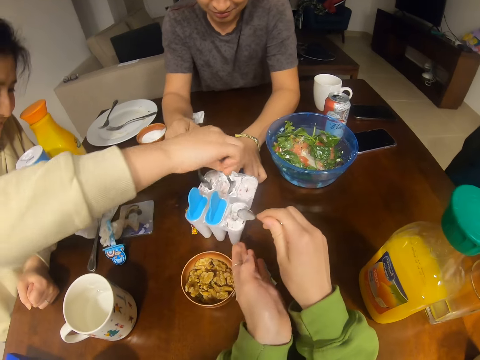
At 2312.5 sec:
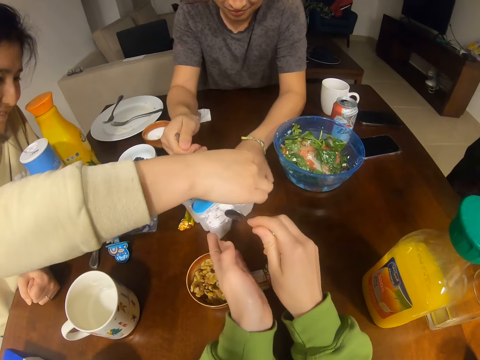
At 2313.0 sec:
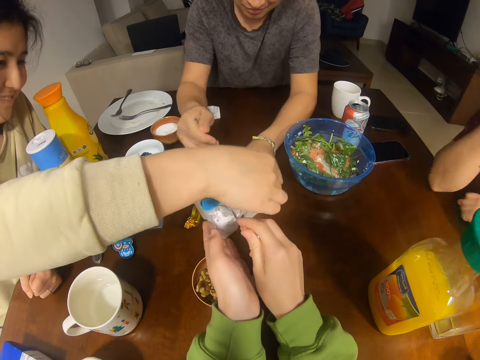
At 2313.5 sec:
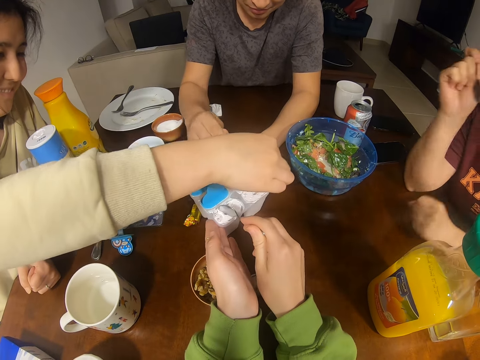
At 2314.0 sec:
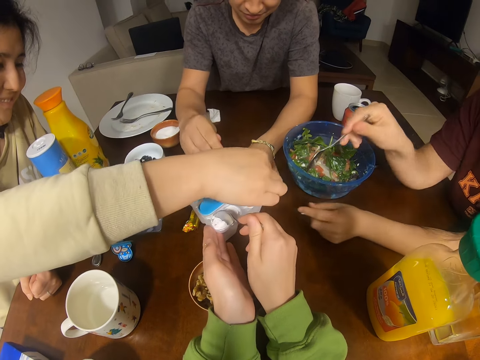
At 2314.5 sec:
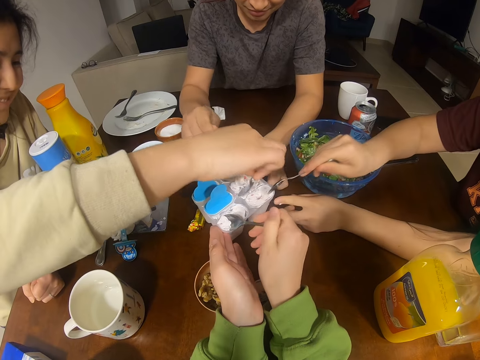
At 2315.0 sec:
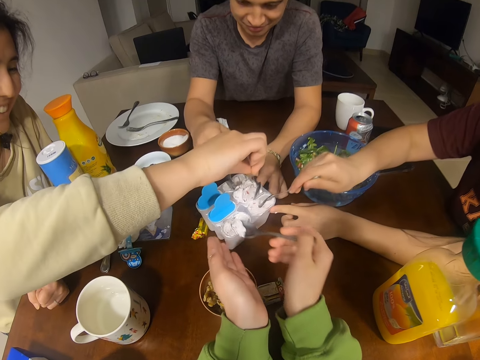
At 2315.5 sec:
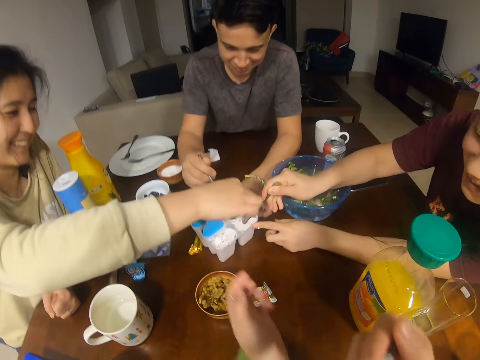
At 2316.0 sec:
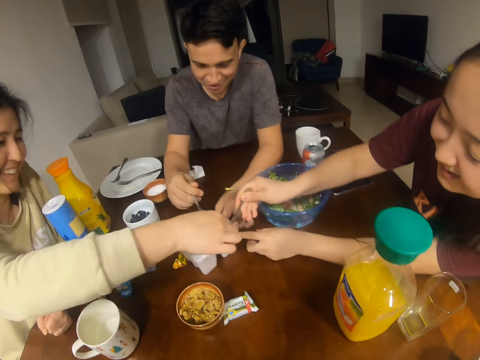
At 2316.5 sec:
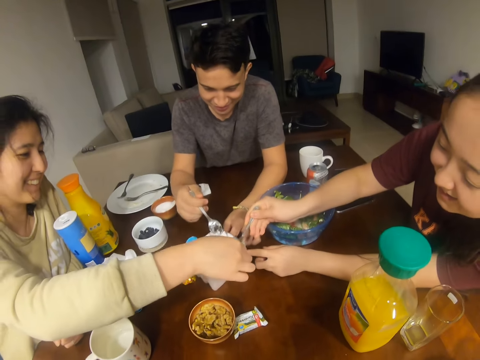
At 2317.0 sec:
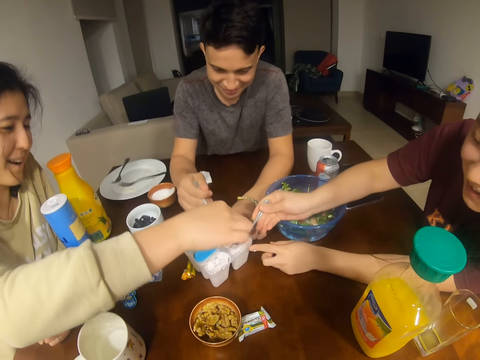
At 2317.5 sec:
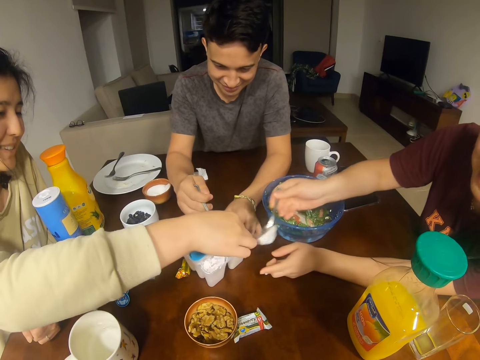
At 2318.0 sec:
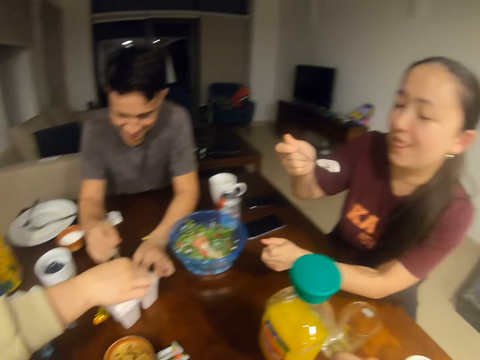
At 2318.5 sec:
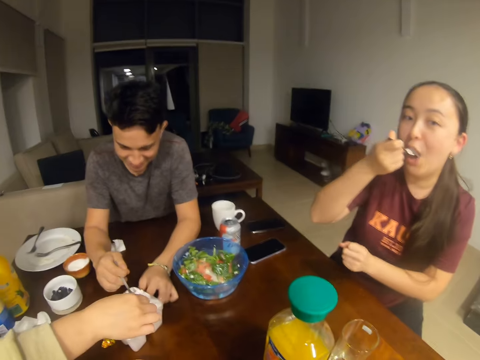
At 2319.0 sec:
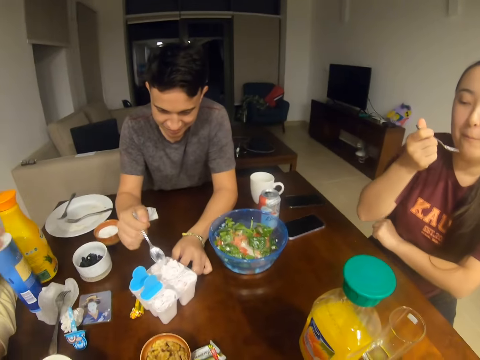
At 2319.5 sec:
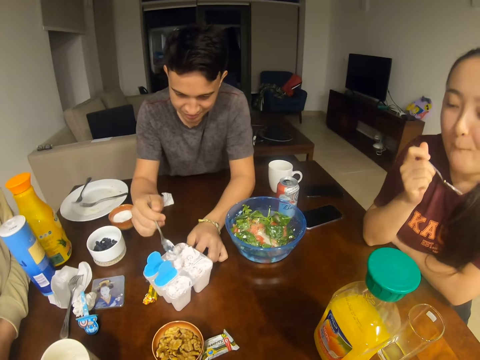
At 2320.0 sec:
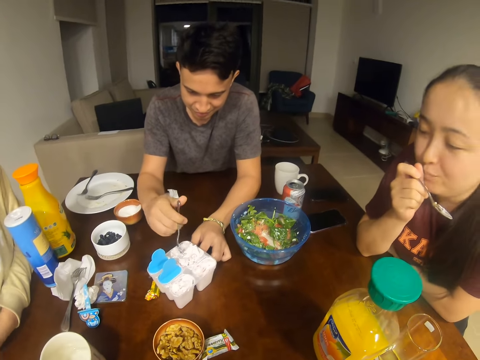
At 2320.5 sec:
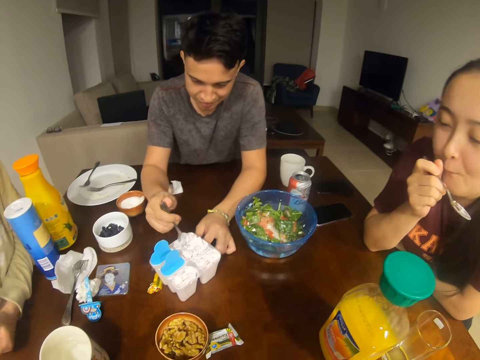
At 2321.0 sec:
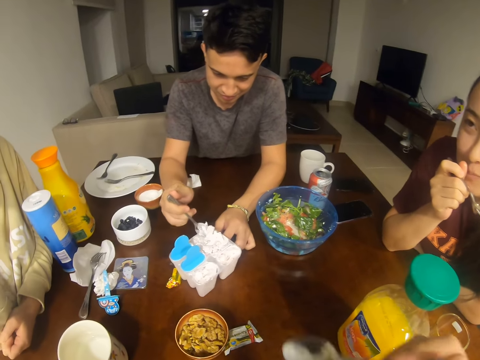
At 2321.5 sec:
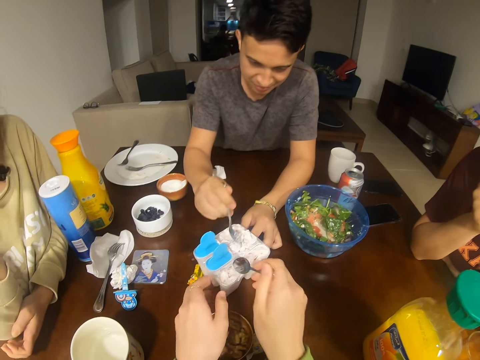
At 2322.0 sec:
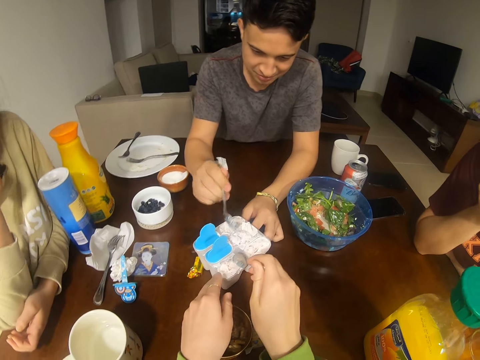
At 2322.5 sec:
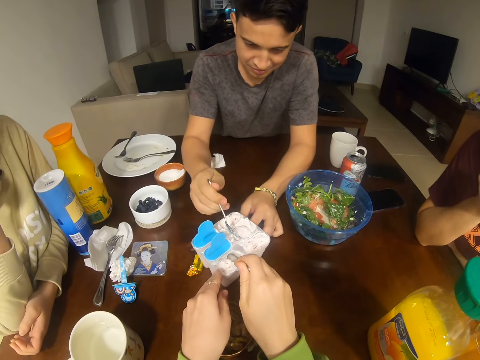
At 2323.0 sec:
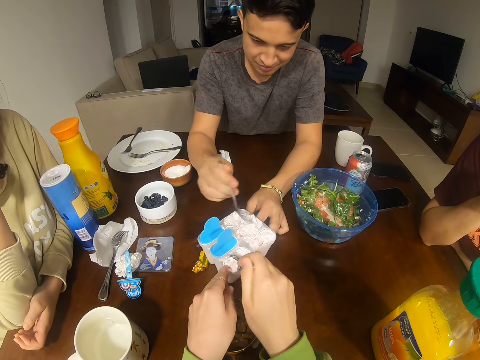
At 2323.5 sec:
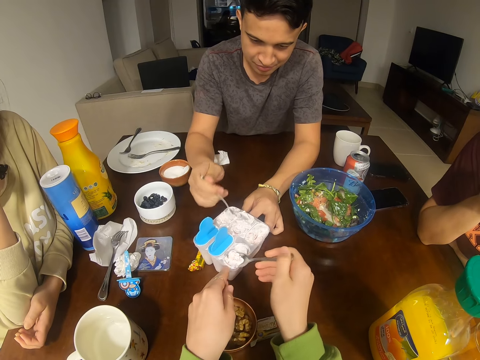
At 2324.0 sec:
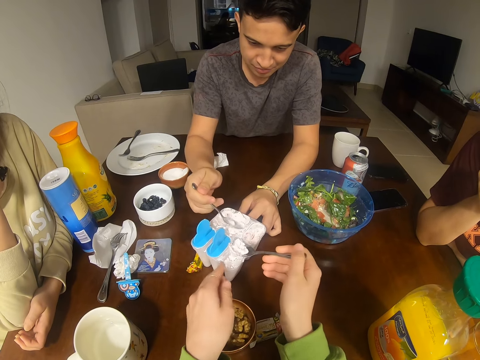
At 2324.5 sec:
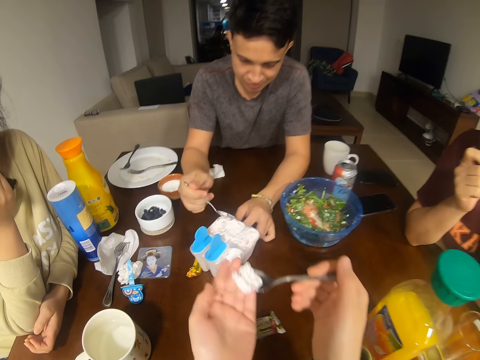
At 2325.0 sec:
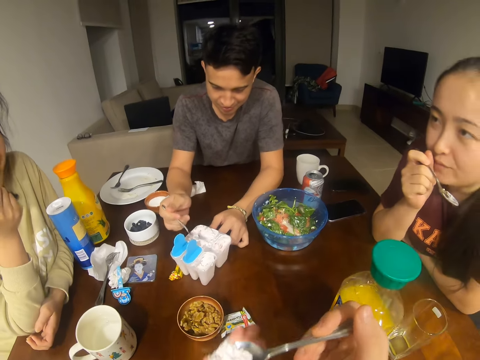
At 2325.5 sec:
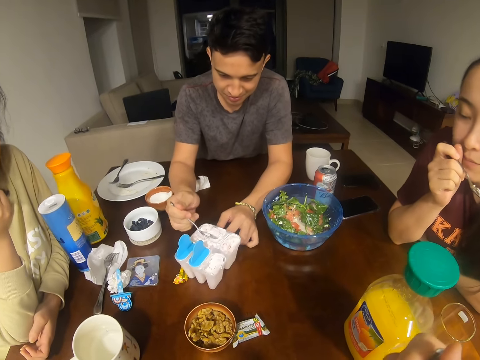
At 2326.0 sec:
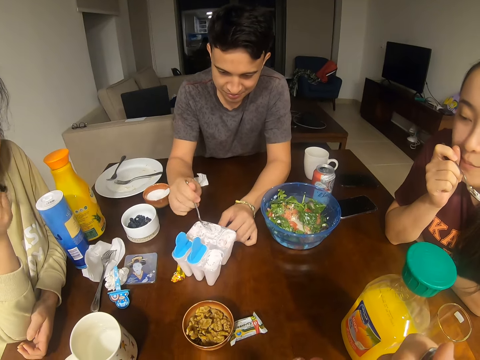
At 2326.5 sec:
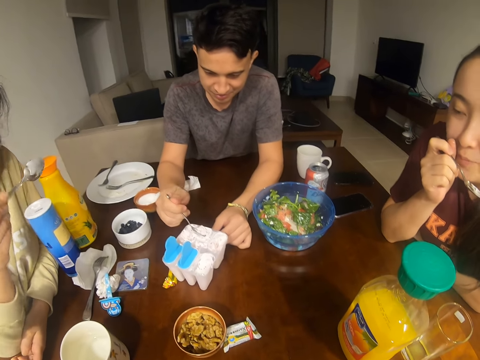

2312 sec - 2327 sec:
The camera wearer scoops ice cream. They eat something. The other woman scoops ice cream. The first woman scoops ice cream. The camera wearer scoops the ice cream. They eat something.

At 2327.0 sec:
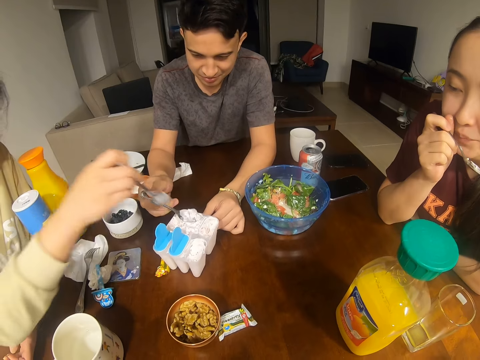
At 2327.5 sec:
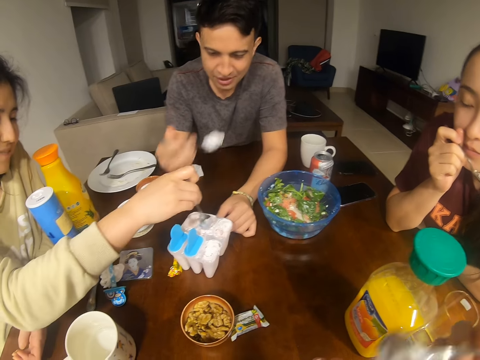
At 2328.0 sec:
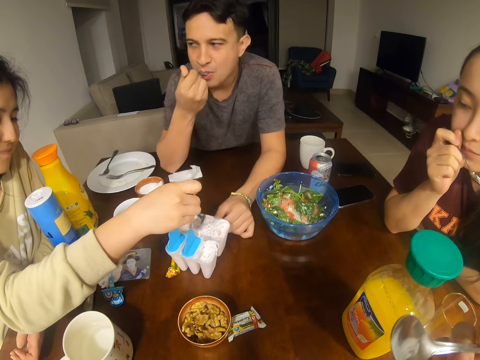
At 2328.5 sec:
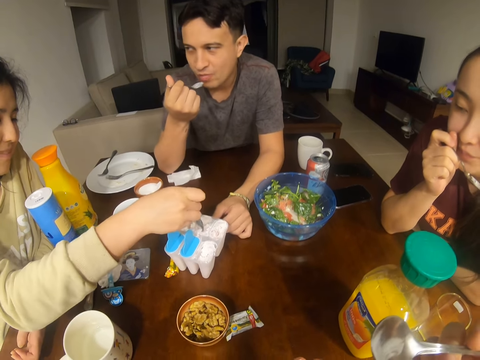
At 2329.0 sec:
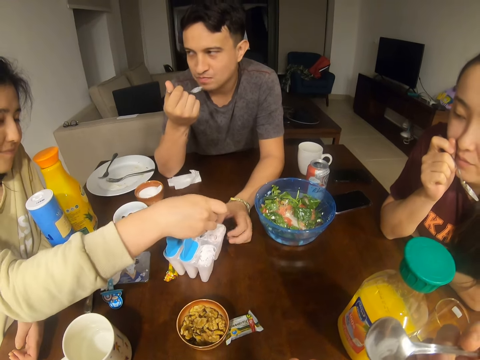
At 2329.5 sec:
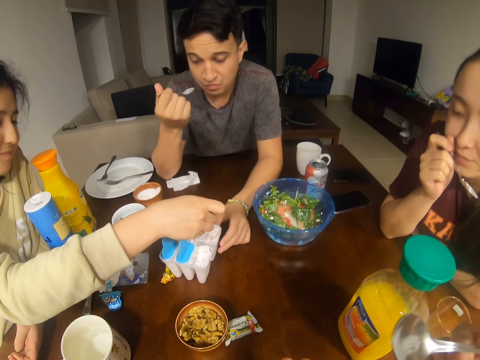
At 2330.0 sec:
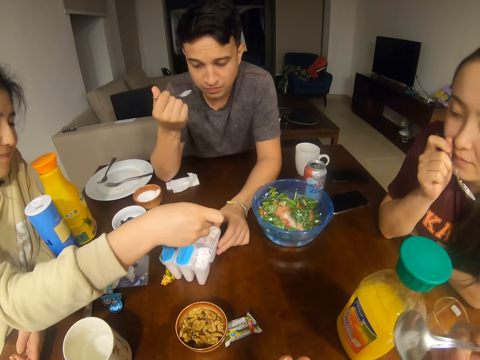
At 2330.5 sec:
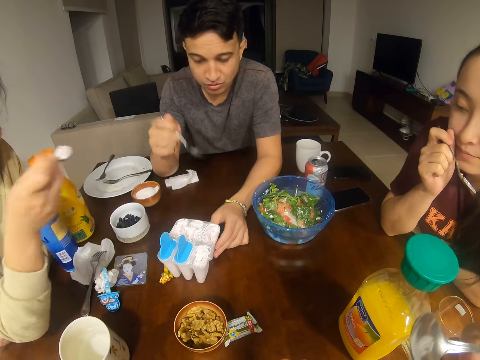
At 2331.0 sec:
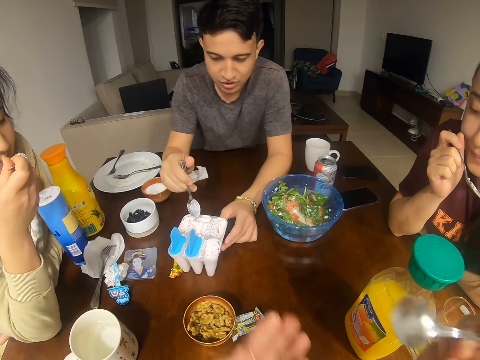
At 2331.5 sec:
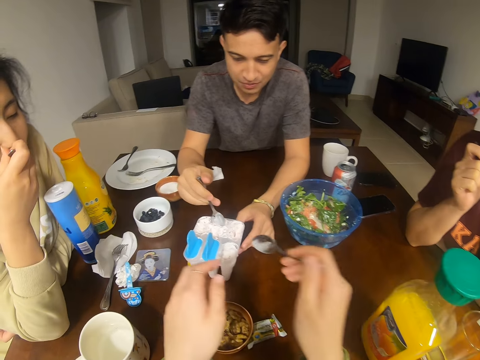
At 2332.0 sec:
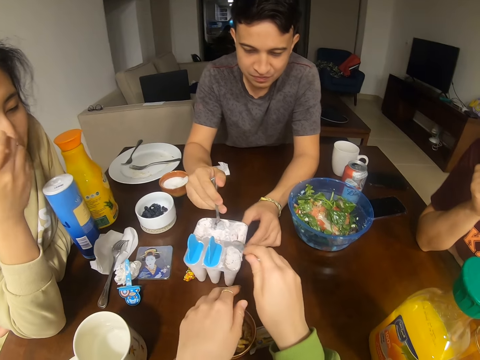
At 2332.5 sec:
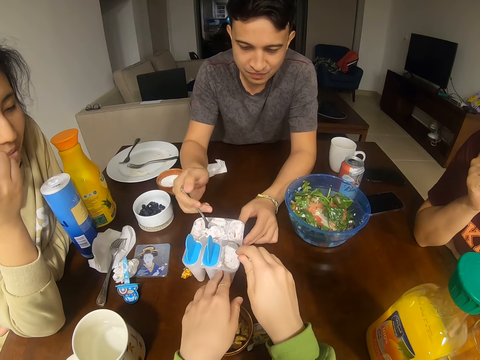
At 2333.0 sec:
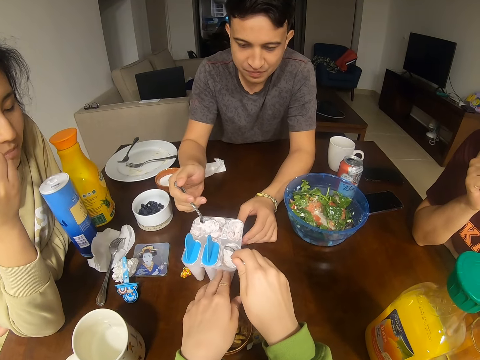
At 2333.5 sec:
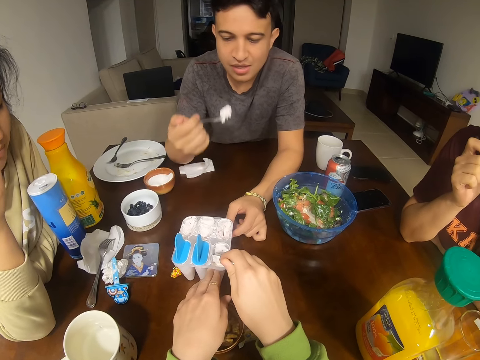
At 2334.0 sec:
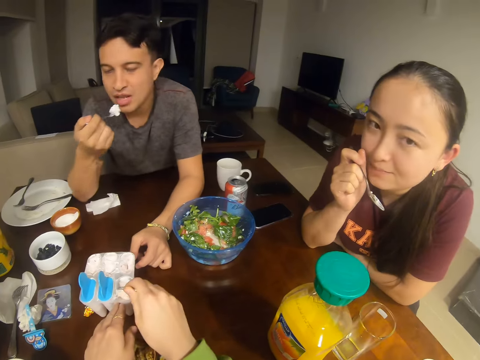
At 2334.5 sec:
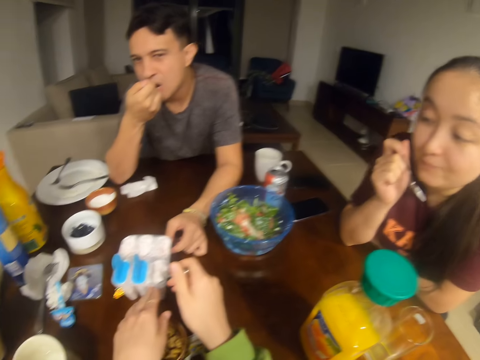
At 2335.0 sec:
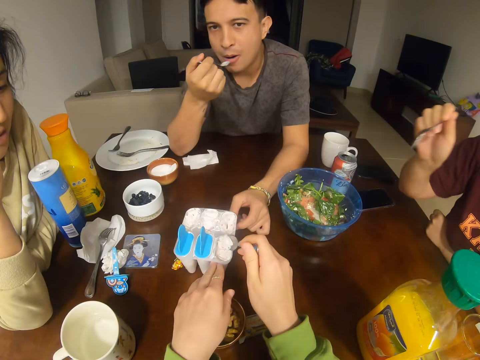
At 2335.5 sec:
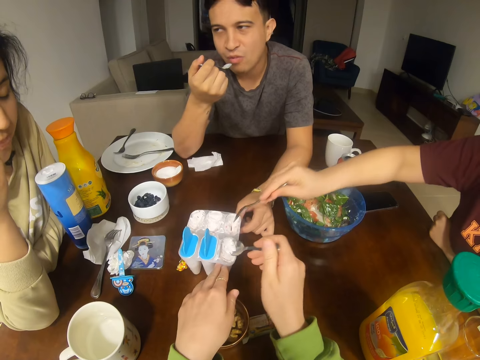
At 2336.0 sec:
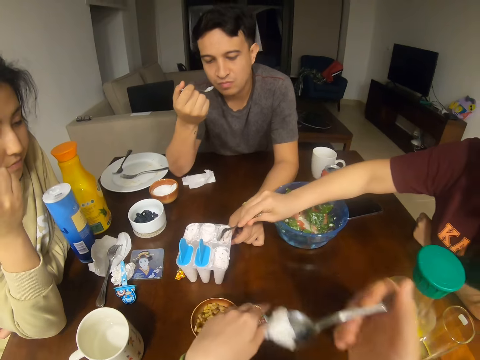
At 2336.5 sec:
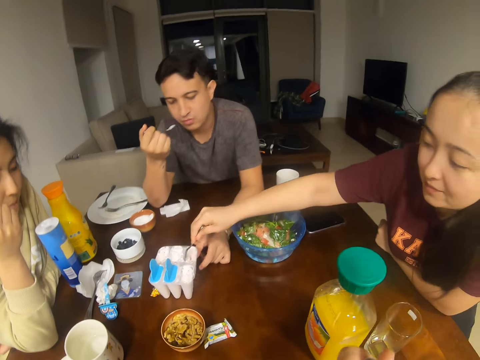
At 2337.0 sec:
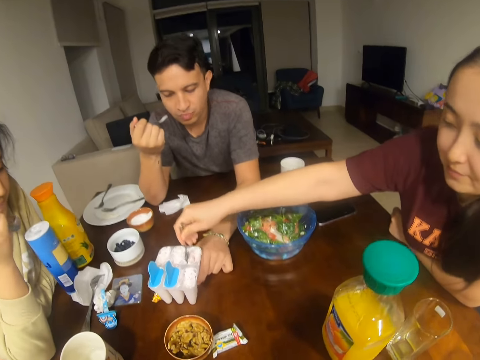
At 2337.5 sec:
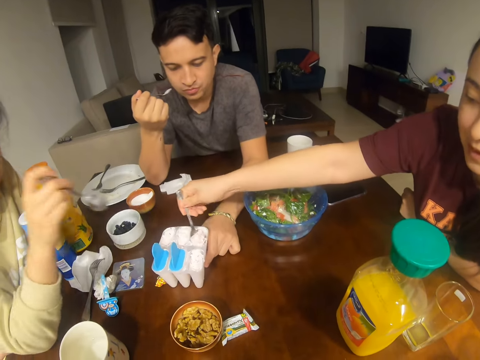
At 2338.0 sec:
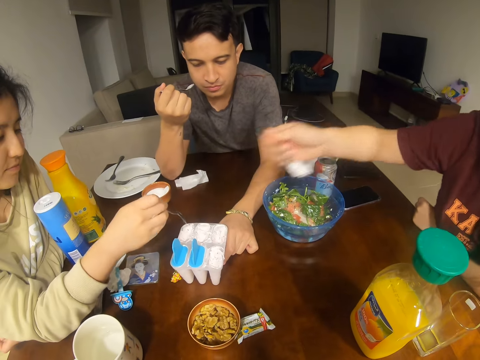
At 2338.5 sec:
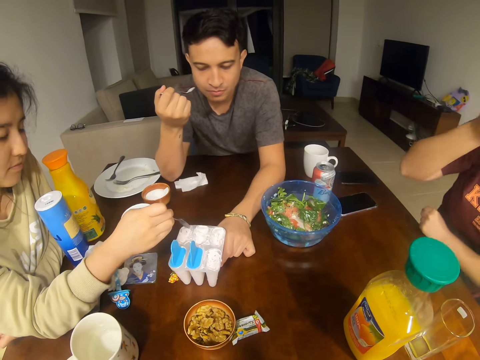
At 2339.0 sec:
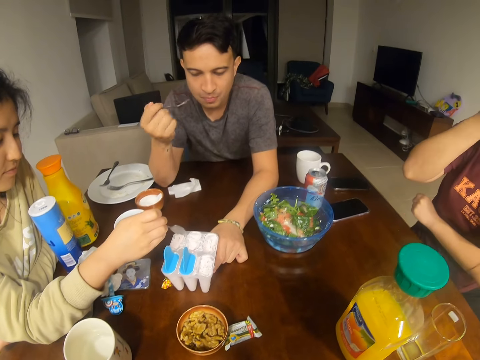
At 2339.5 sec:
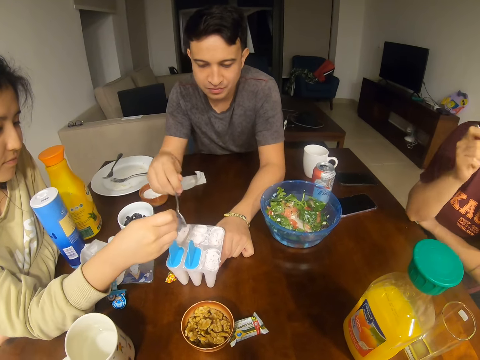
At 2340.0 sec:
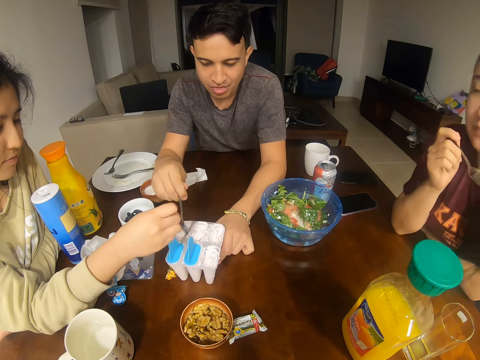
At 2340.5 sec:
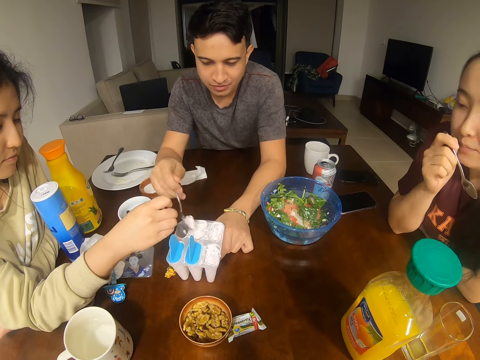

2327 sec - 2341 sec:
A man scoops ice cream. A woman scoops ice cream. The man scoops ice cream. The camera wearer scoops ice cream. They eat something. Another woman scoops ice cream.
